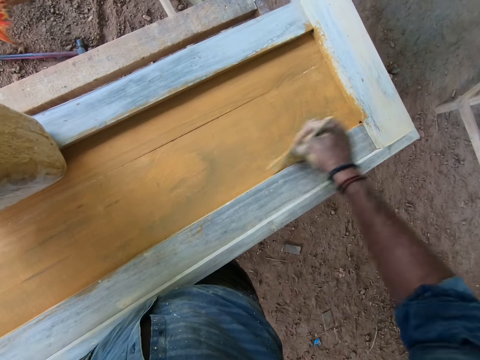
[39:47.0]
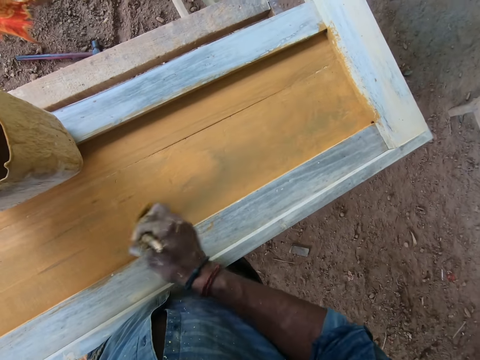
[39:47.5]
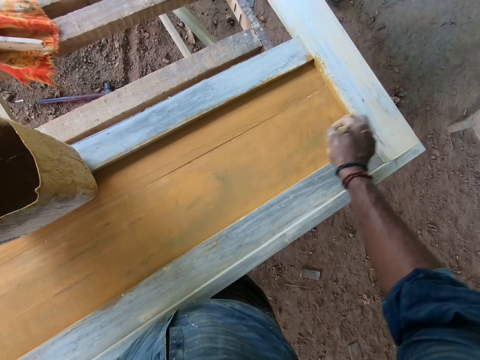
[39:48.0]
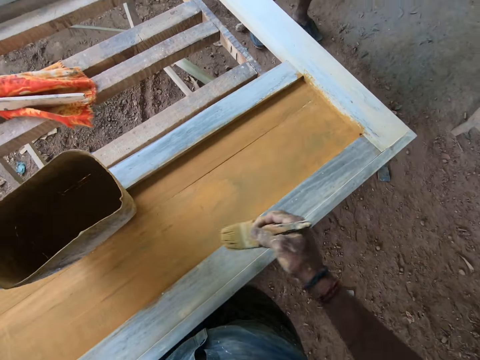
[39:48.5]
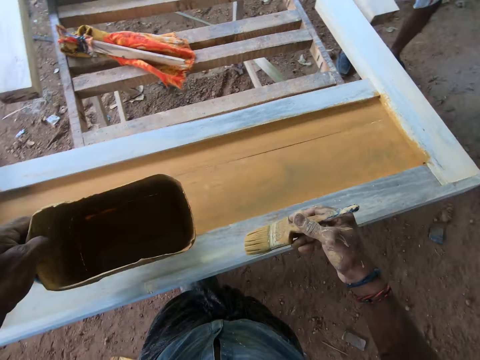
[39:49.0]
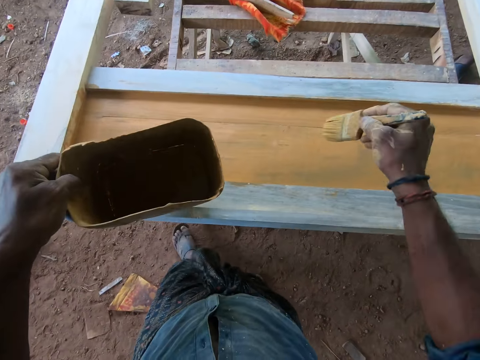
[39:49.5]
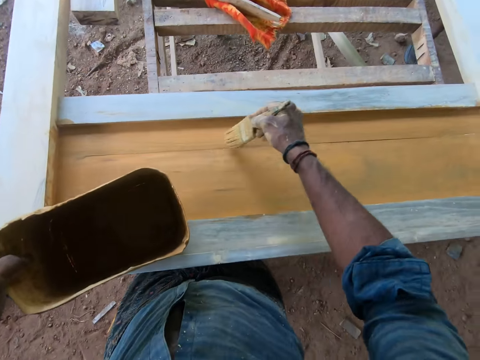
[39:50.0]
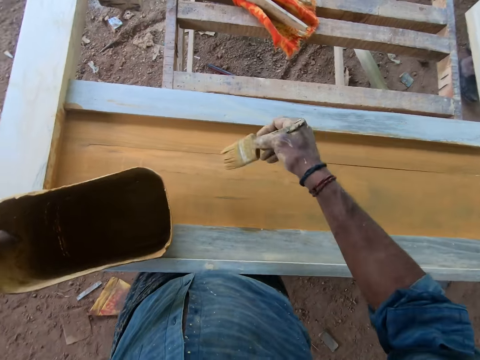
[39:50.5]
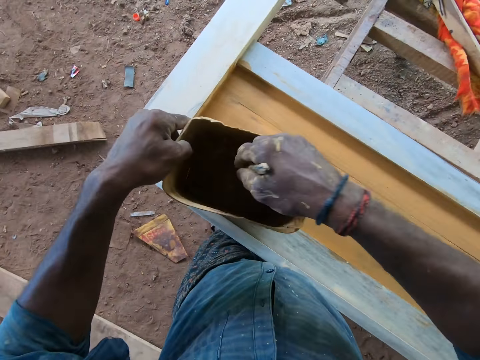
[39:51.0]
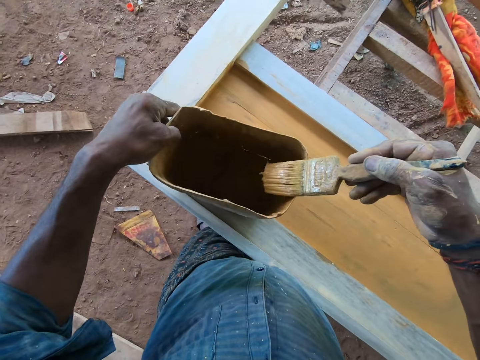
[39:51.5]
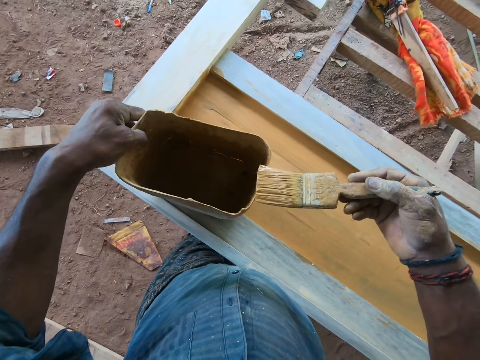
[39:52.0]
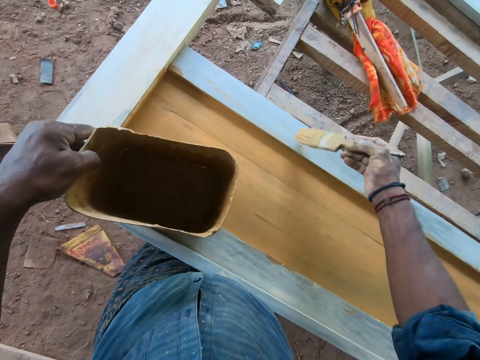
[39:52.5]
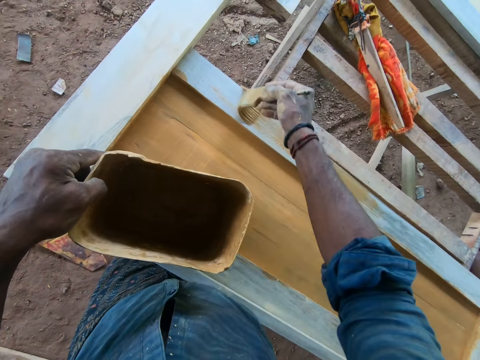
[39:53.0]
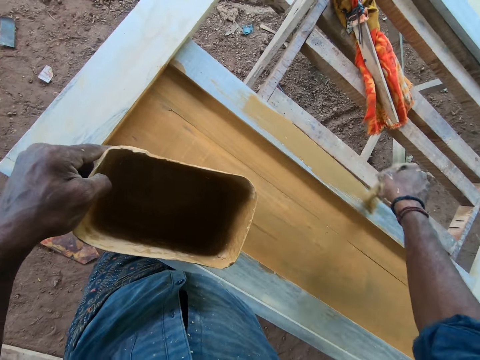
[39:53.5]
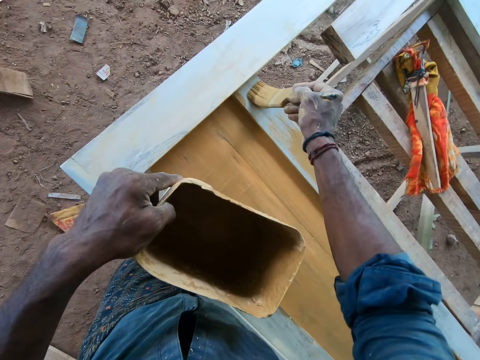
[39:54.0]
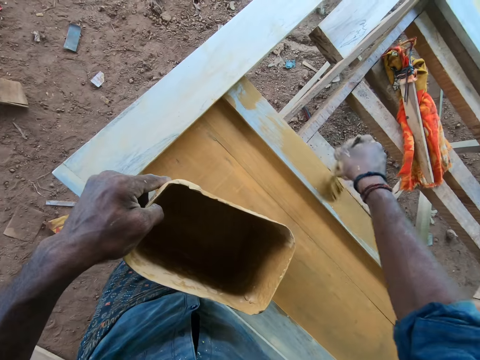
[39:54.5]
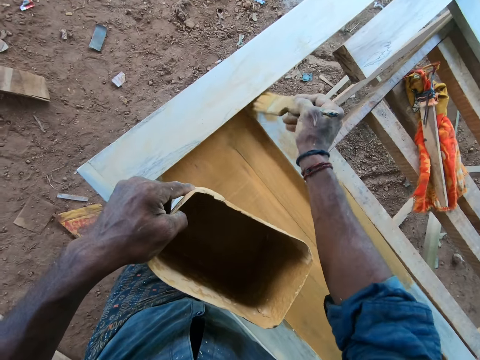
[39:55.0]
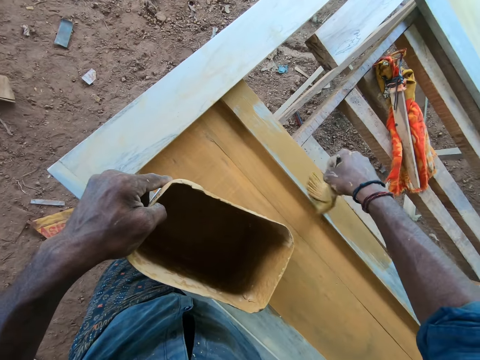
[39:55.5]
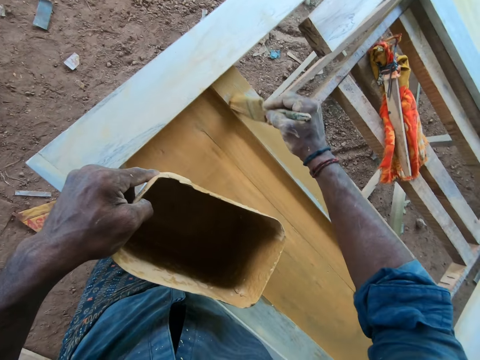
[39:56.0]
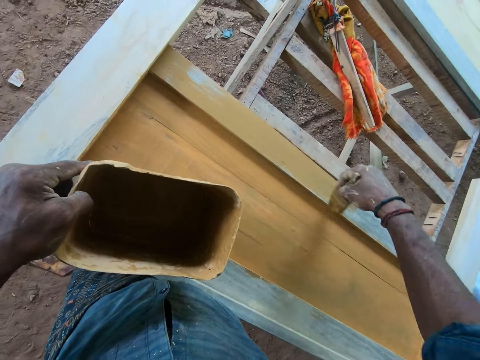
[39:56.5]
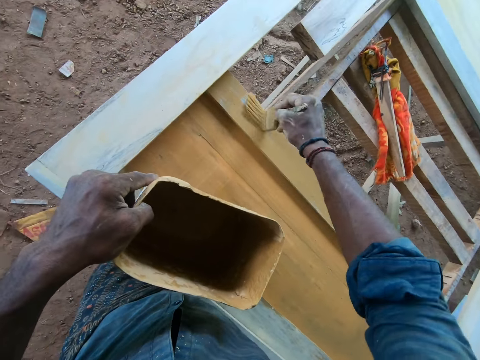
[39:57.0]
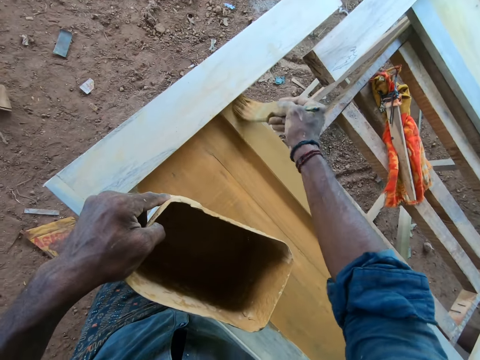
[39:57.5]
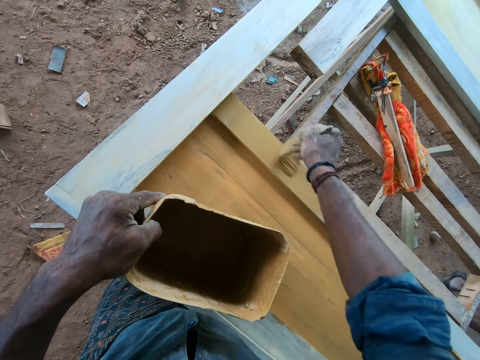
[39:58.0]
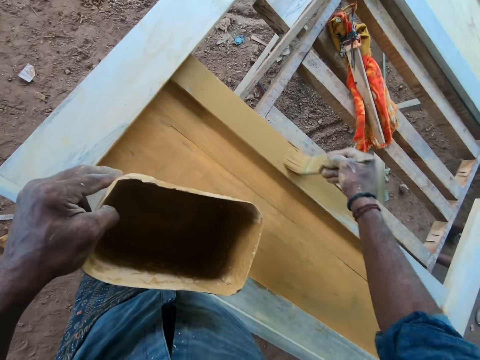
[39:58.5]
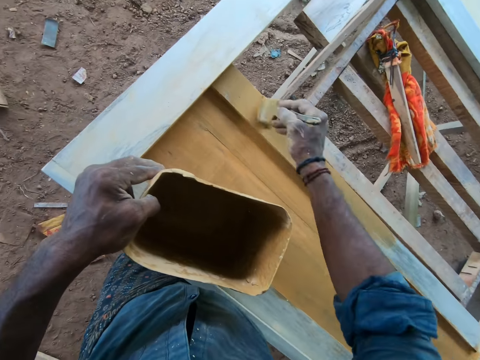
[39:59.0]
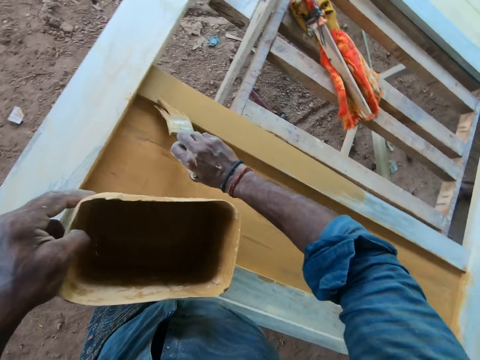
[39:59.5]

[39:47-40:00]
The camera wearer lifts the container from the wooden frame with his left hand. He paints the wooden frame with the paintbrush in his right hand. He dips the paintbrush into the container with his right hand. He wipes the paintbrush on the container with his right hand. He paints the wooden frame with the paintbrush in his right hand.

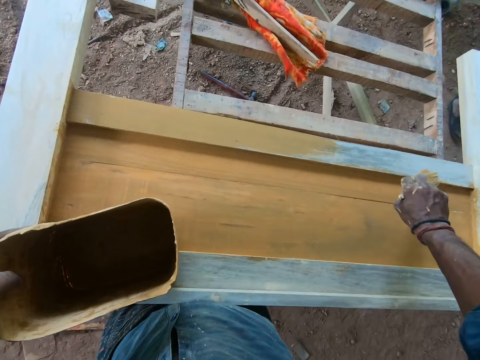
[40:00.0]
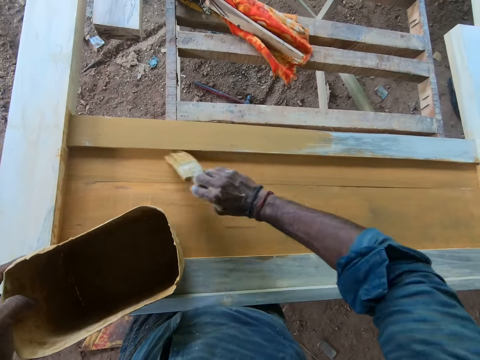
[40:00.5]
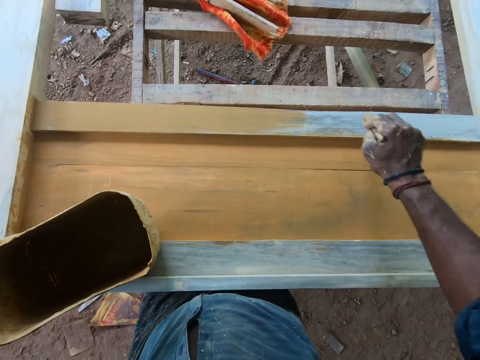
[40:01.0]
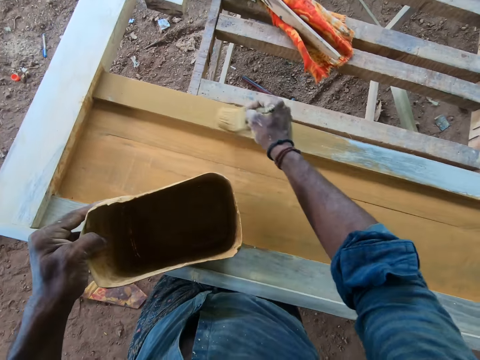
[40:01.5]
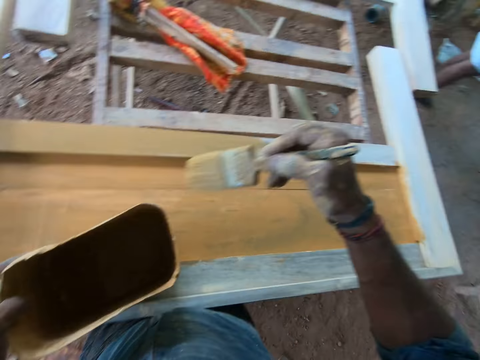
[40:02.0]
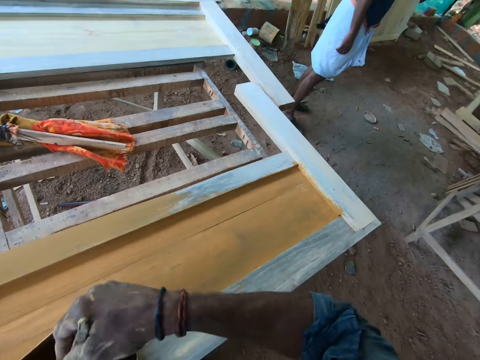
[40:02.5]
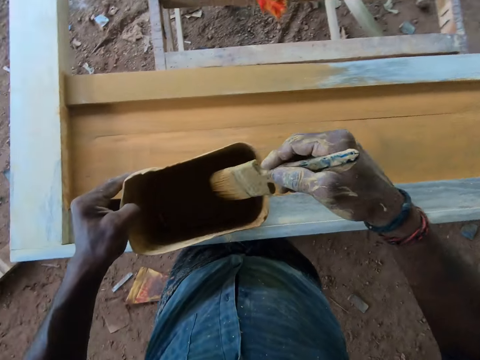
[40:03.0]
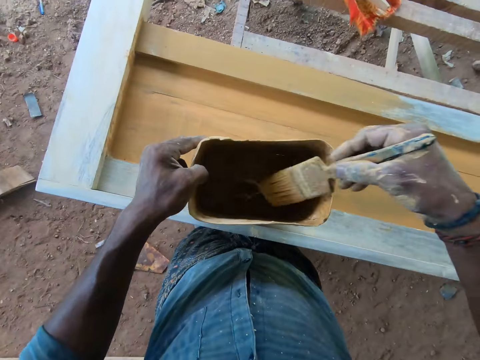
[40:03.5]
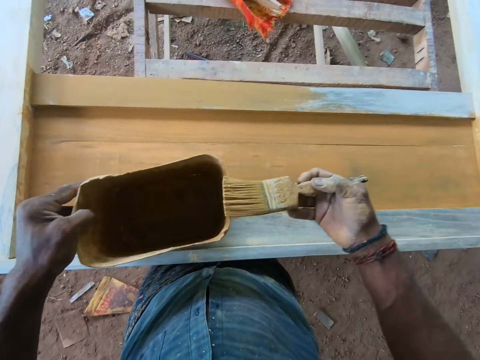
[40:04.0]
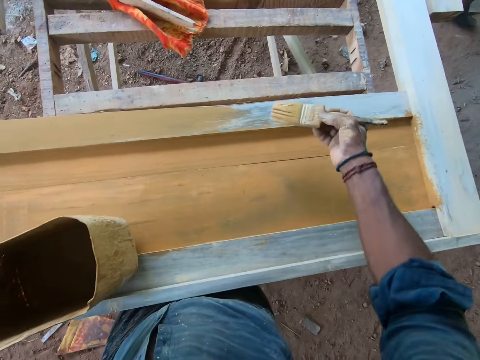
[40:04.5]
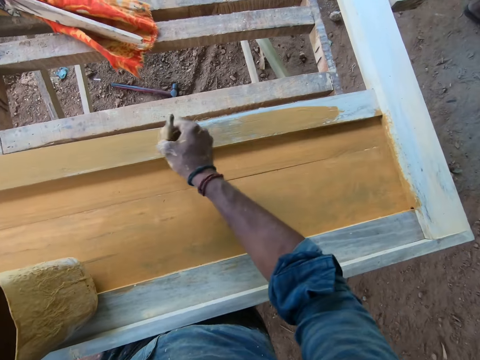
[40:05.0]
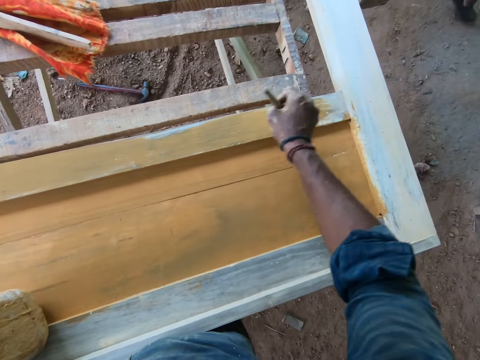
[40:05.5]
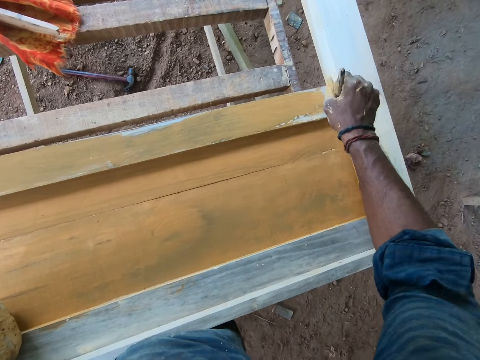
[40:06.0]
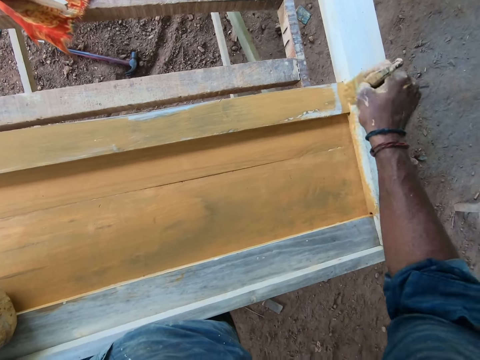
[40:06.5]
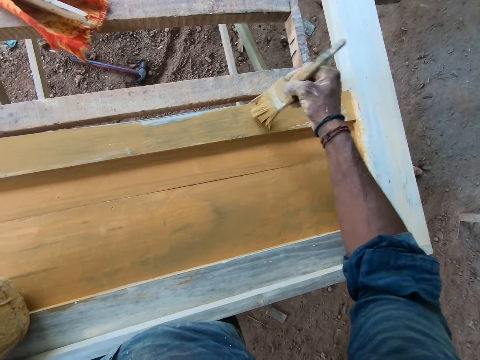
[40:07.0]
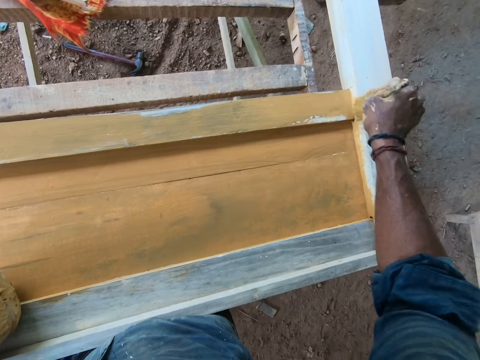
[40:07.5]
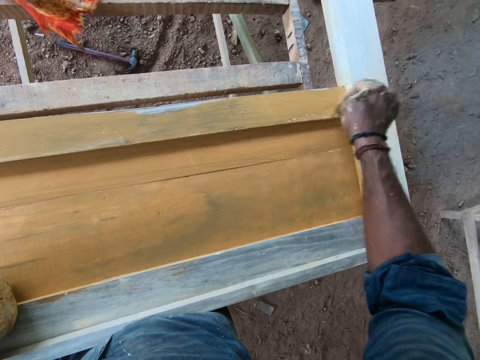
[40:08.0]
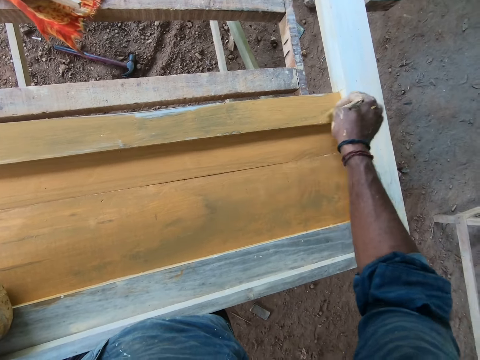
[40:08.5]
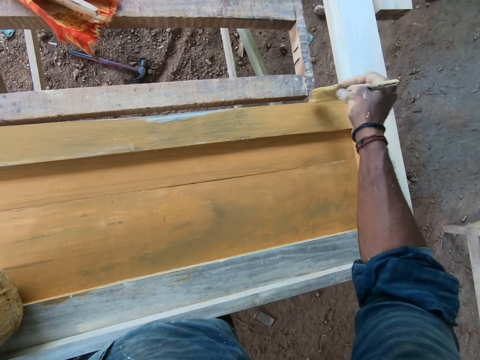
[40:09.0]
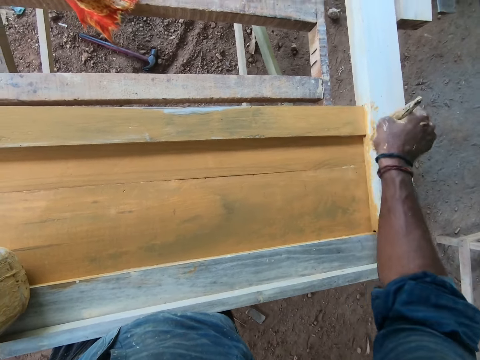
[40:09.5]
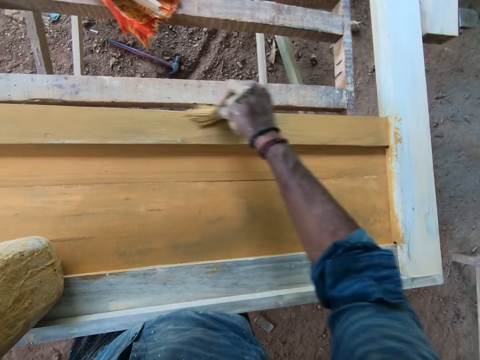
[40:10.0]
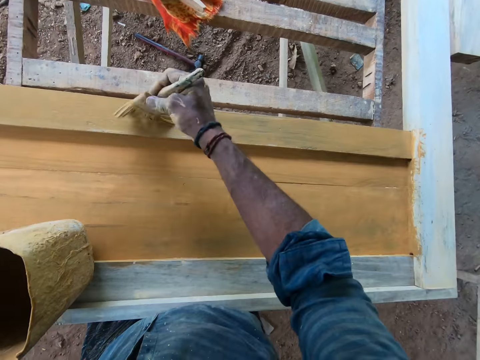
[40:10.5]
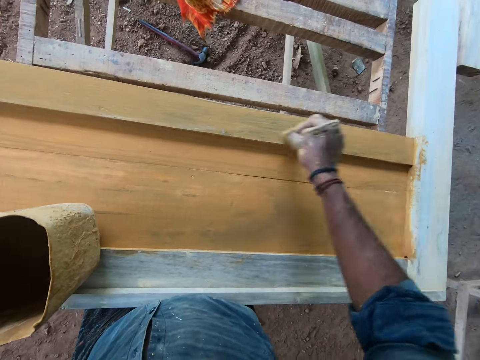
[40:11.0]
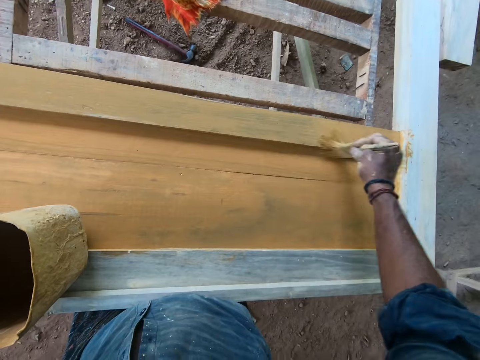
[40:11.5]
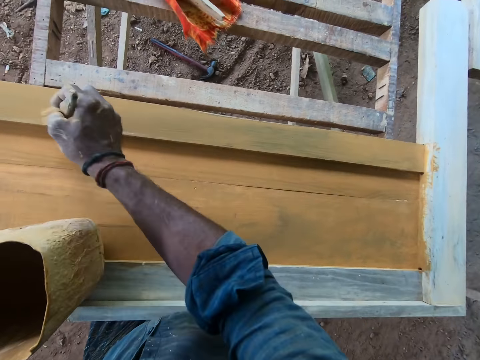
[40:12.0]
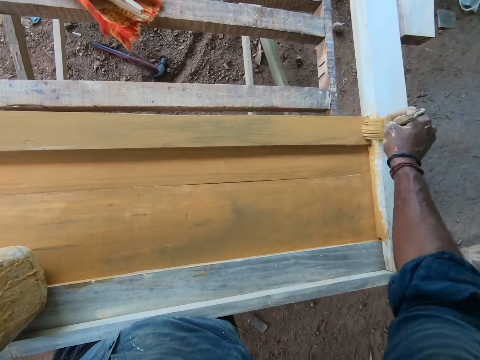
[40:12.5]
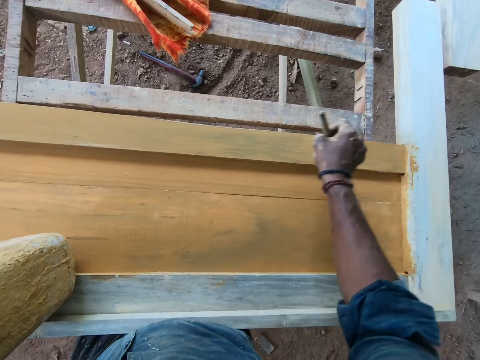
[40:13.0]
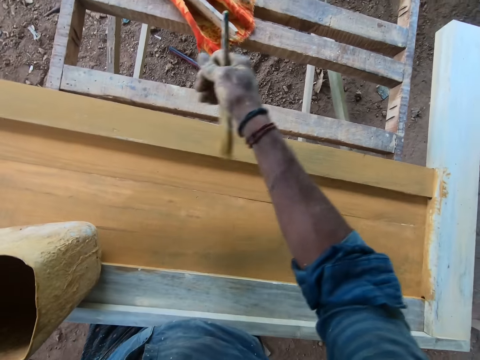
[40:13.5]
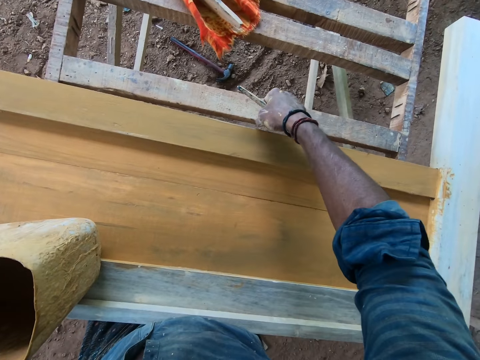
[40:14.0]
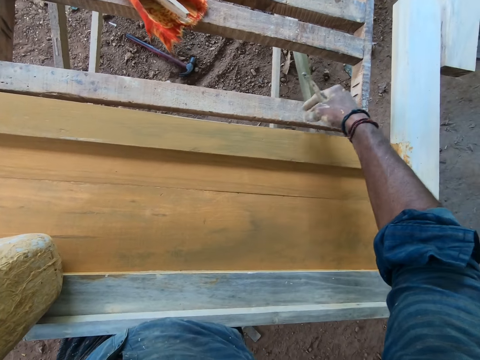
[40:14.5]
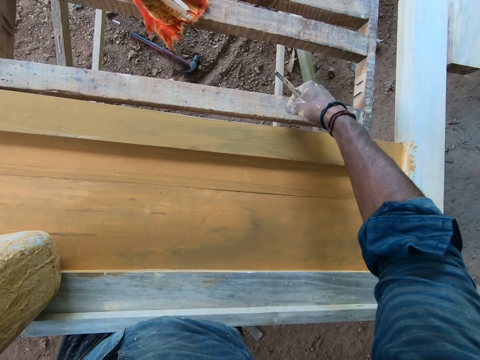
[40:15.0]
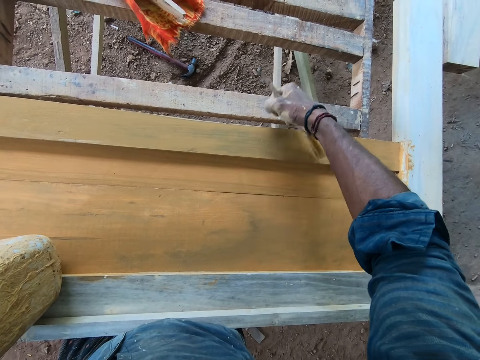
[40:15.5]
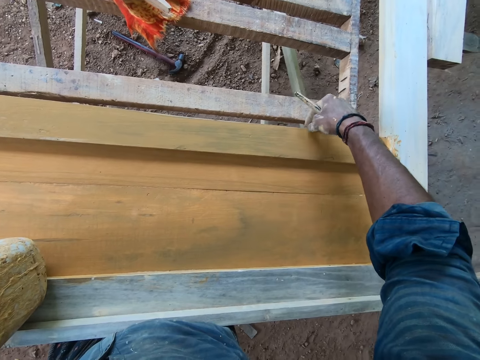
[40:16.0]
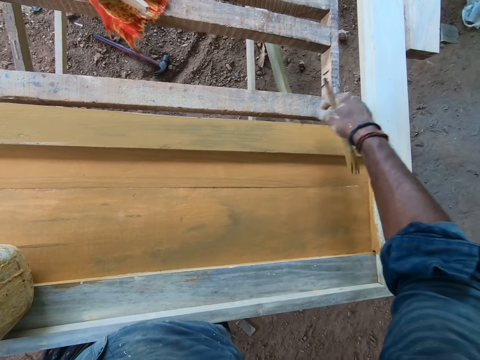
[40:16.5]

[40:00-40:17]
The camera wearer dips the paintbrush into the container with his right hand. He wipes the paintbrush on the container with his right hand. He paints the wooden frame with the paintbrush in his right hand. He touches the wooden frame with his right hand. He removes something on the wood.
